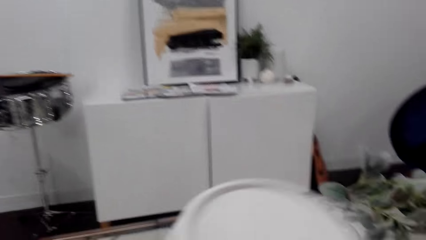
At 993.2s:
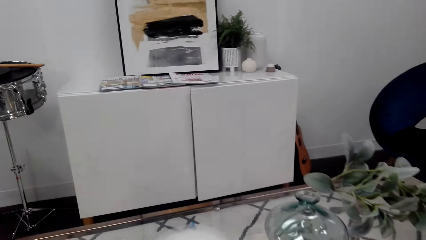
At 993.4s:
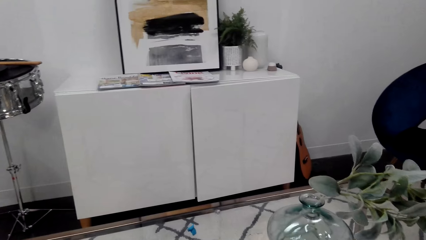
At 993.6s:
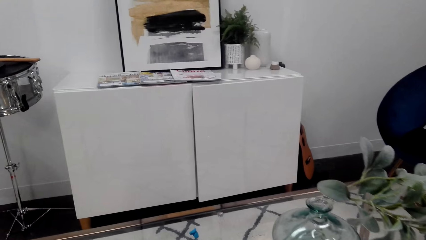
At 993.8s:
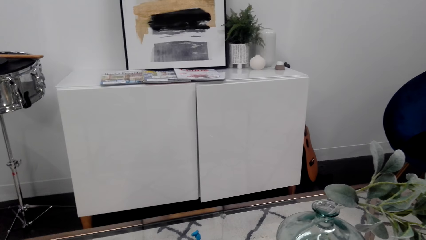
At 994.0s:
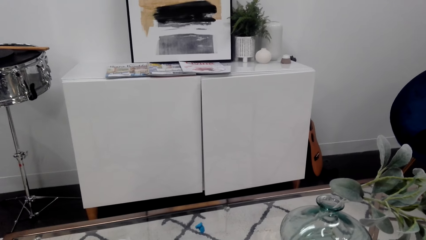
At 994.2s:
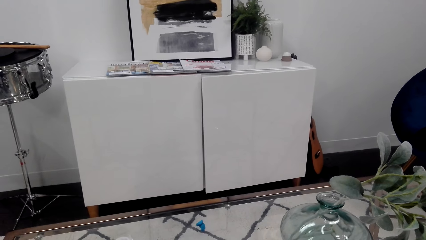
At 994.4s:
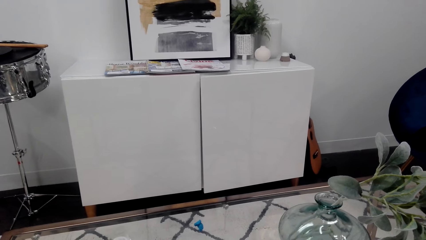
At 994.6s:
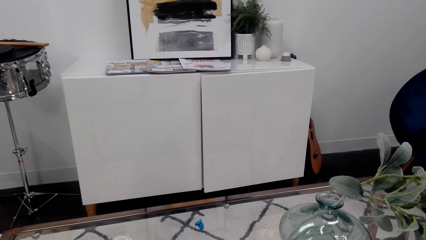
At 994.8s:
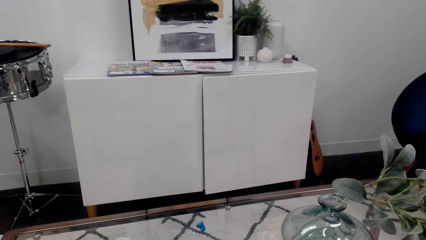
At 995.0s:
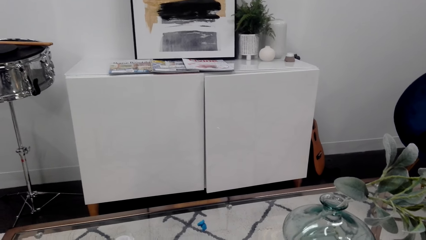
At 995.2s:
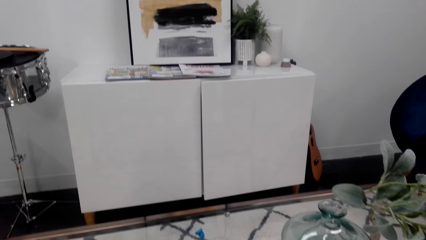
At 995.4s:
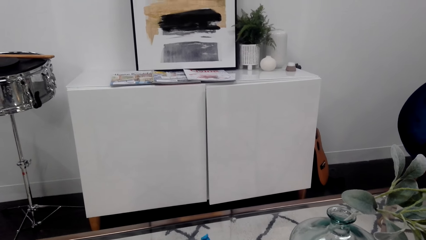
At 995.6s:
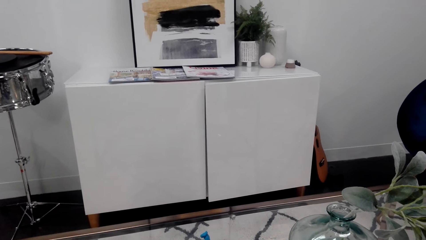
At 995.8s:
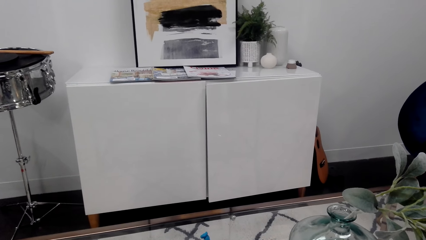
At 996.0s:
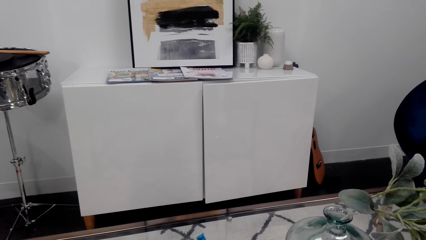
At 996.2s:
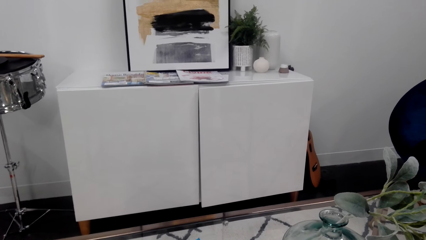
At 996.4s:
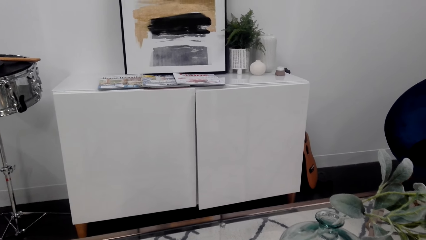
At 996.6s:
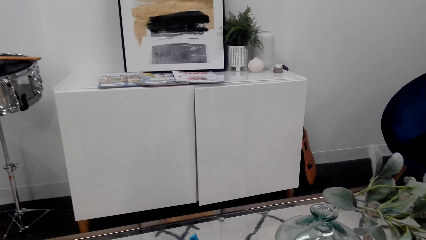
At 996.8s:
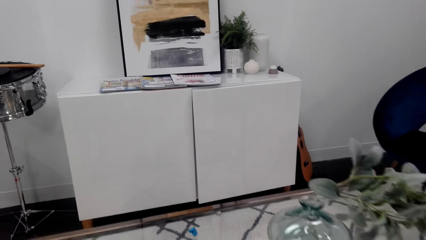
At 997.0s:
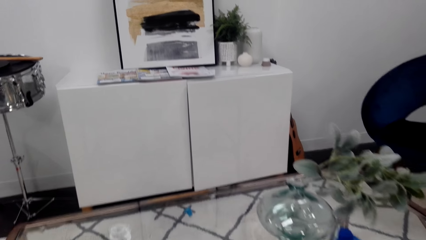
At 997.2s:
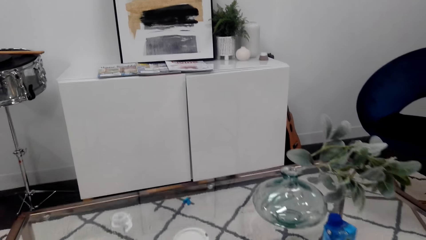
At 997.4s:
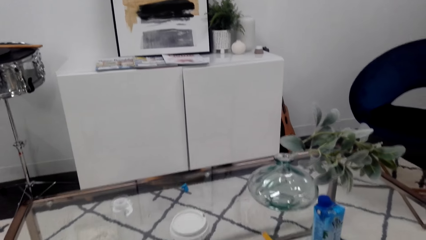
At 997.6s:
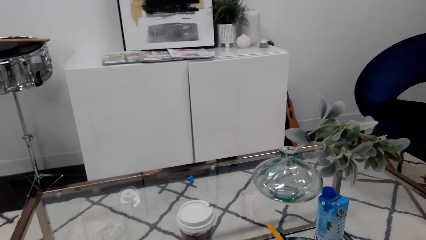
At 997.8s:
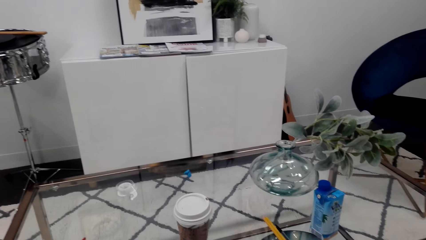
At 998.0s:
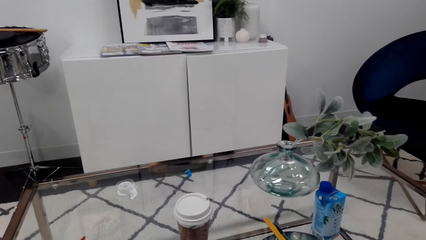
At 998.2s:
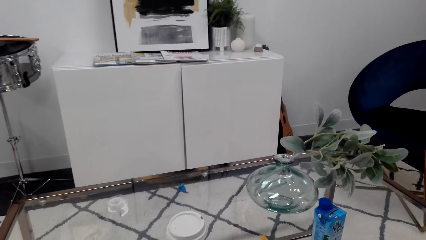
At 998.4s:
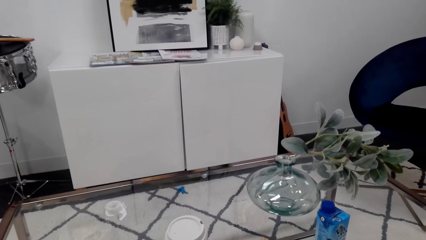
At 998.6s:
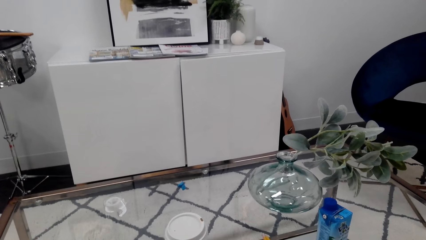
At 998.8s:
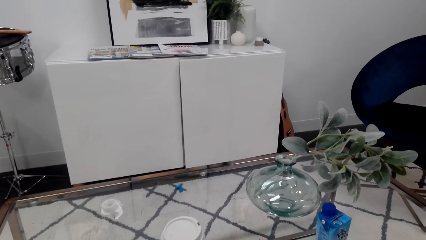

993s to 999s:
The camera wearer holds the cup. They stare around. They look at the table.

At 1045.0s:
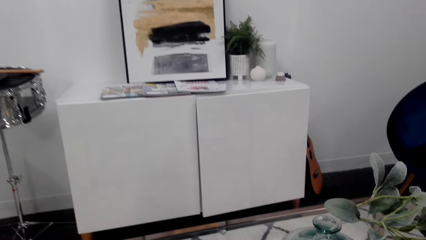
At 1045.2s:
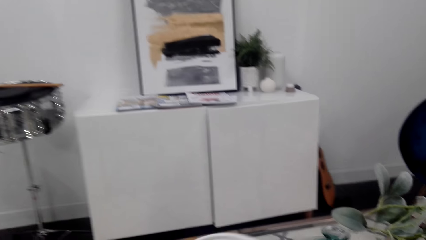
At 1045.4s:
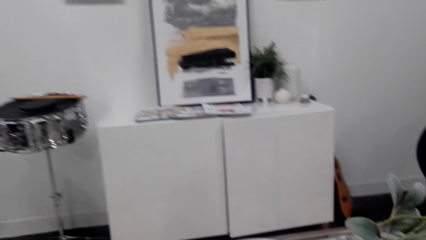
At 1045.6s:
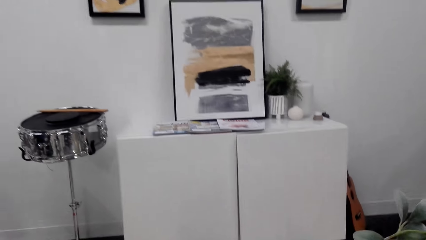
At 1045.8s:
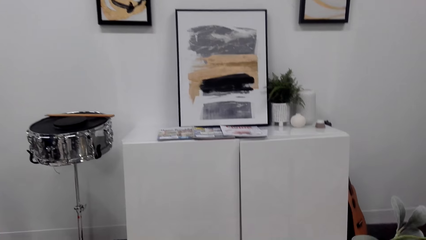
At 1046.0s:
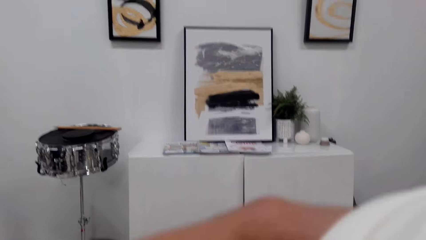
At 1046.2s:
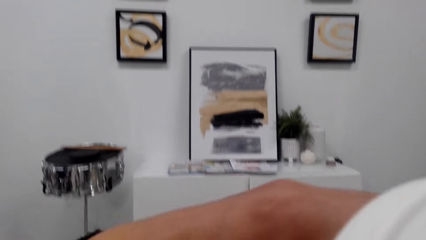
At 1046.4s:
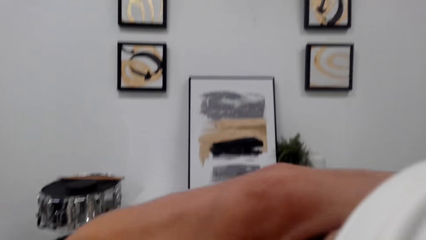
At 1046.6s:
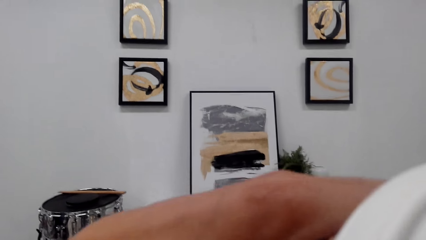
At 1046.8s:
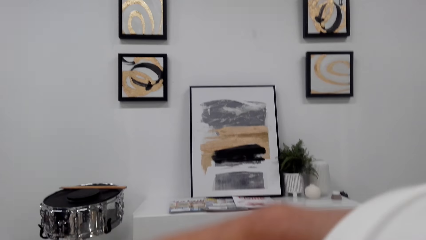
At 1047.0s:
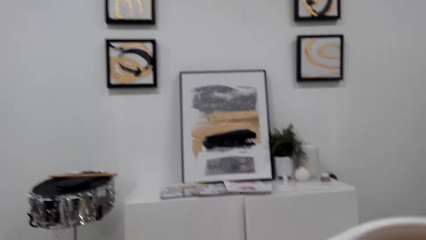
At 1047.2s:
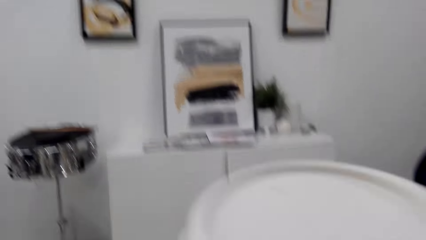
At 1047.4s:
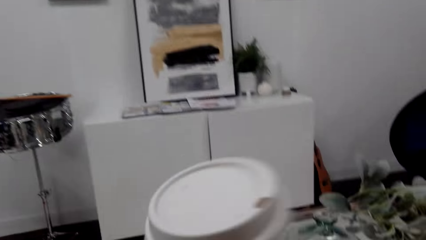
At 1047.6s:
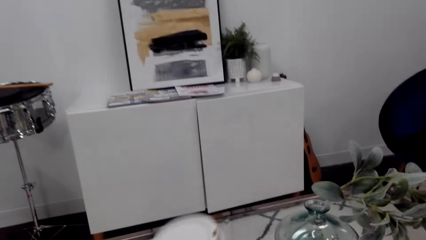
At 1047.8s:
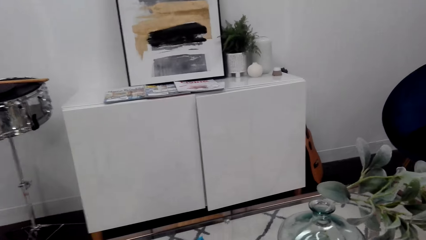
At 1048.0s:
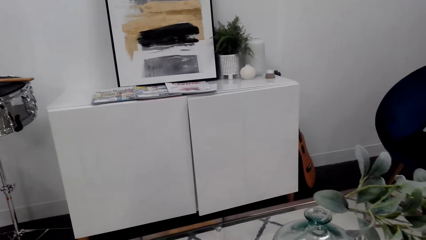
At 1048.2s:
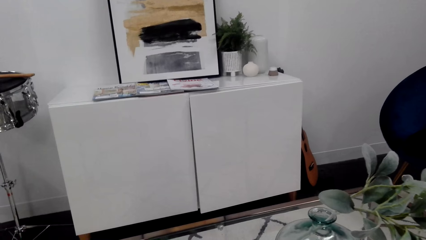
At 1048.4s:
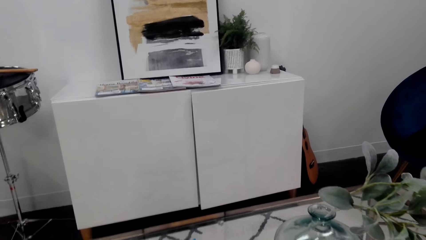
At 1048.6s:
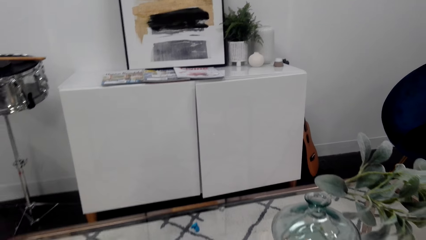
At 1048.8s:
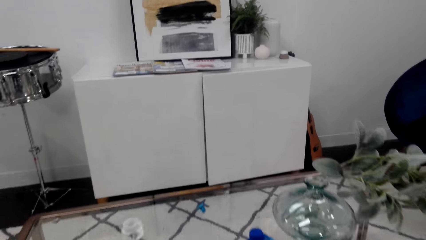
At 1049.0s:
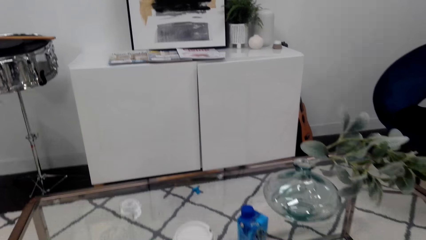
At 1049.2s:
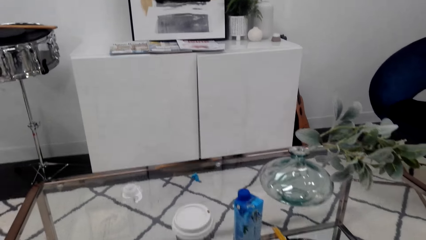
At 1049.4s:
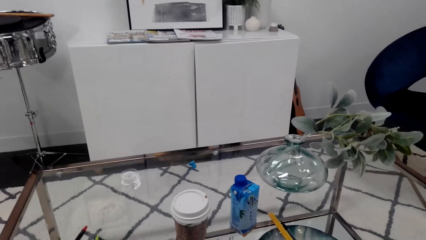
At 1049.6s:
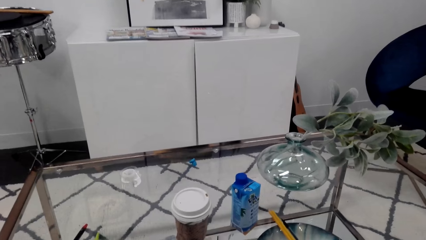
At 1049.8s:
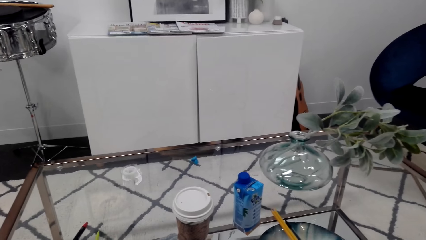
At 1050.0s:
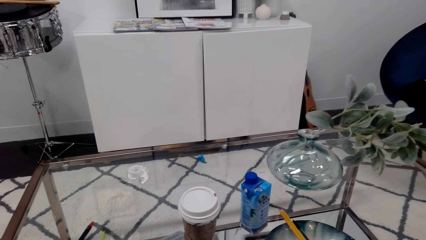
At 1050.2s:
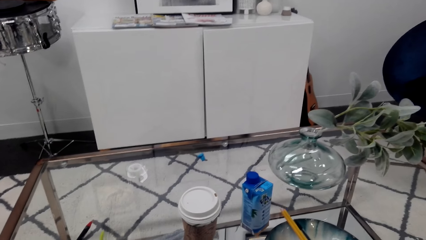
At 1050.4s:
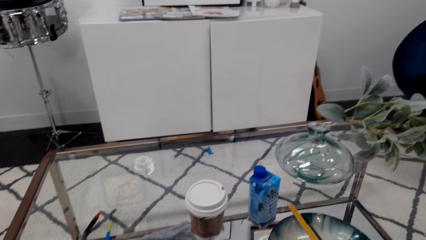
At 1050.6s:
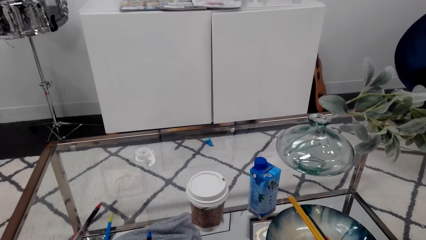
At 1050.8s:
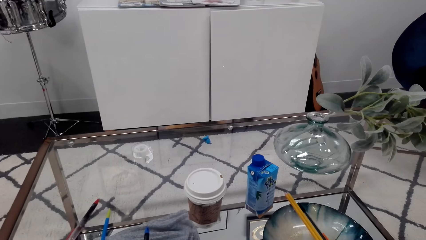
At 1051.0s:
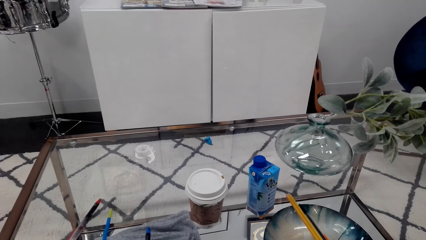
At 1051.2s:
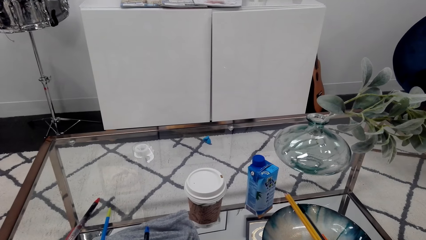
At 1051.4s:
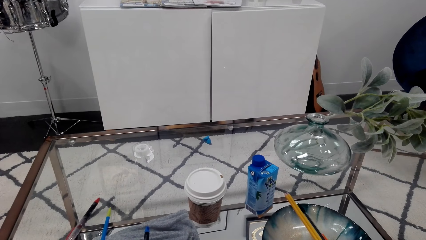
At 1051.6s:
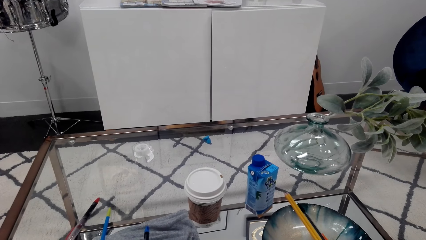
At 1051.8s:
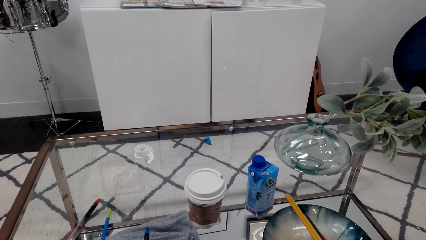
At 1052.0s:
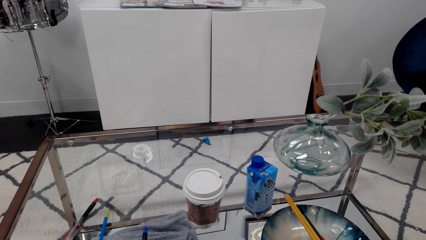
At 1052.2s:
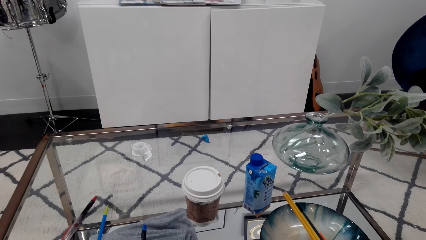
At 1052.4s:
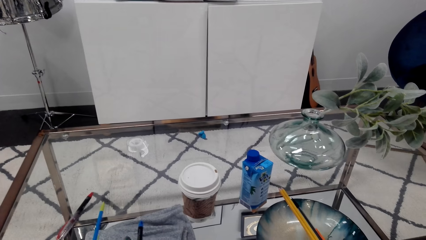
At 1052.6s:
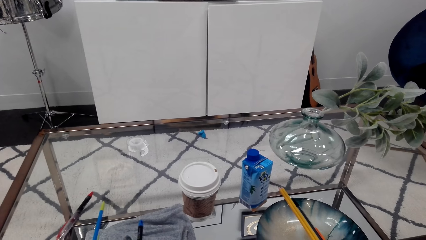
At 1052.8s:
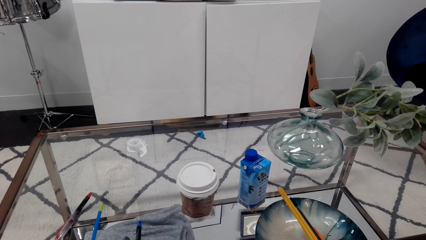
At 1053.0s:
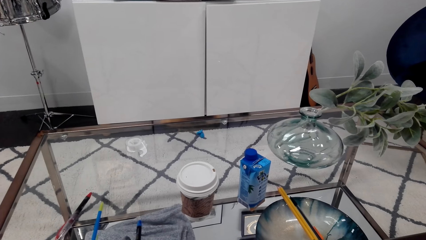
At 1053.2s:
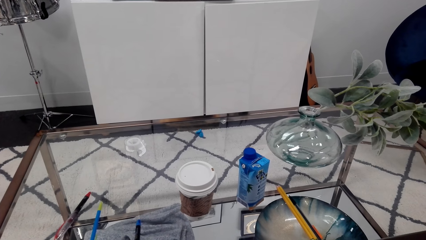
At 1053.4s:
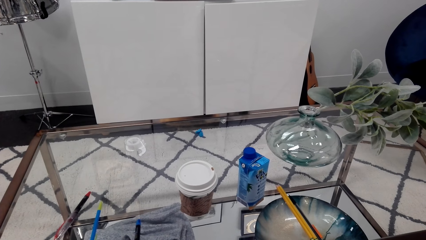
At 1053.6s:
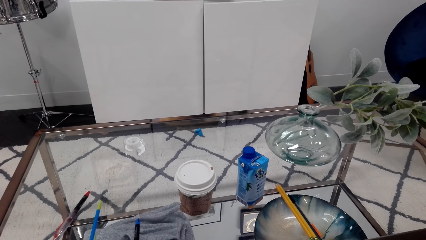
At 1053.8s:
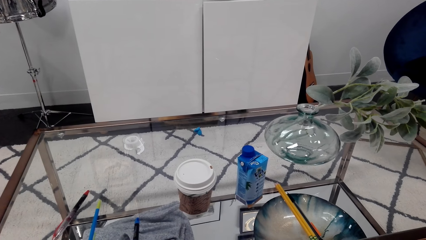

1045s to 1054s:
The camera wearer looks at the decoration on the wall. They drink from a cup. They put the cup on the table. They look at the table. They look around.
